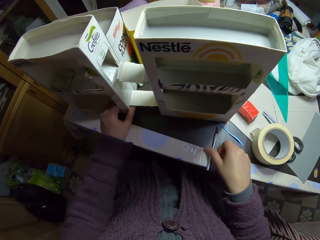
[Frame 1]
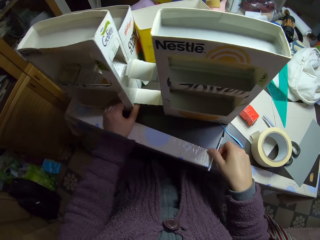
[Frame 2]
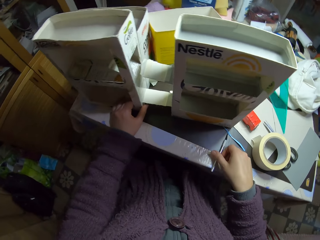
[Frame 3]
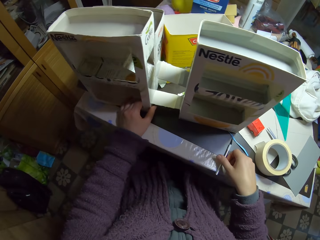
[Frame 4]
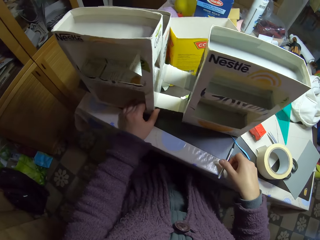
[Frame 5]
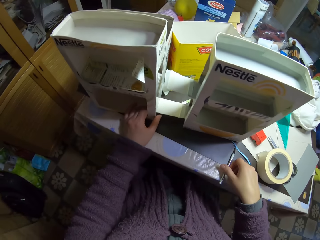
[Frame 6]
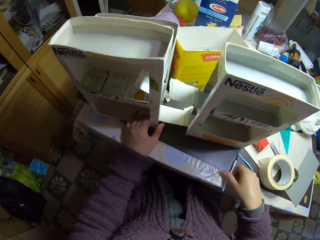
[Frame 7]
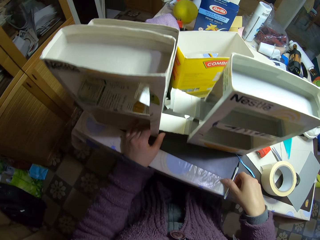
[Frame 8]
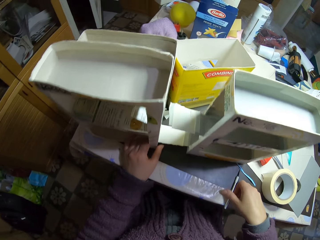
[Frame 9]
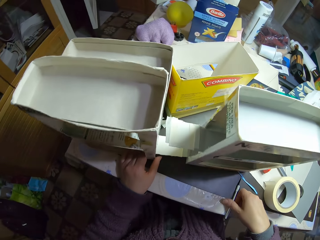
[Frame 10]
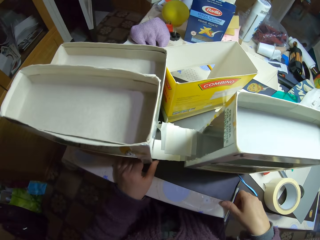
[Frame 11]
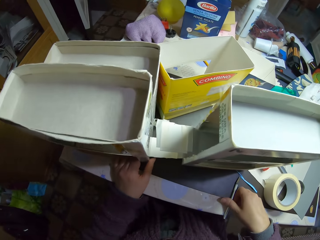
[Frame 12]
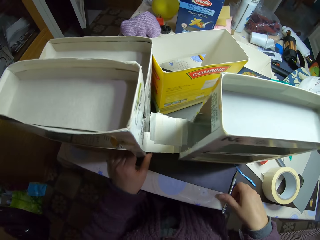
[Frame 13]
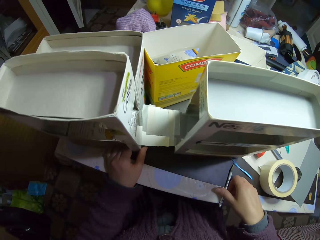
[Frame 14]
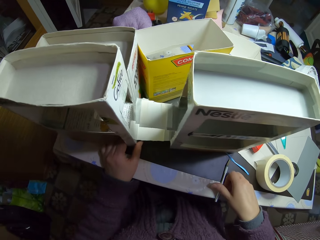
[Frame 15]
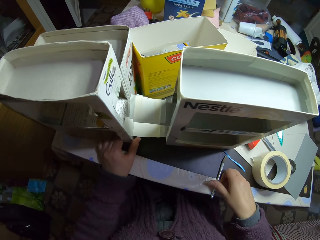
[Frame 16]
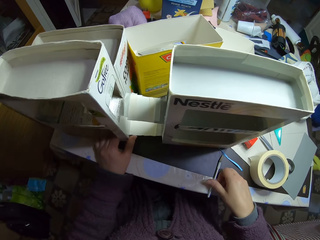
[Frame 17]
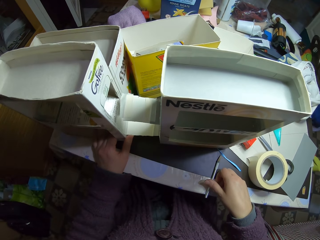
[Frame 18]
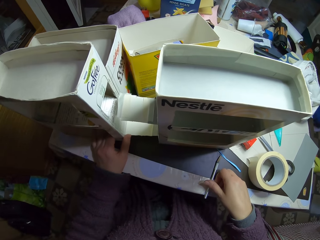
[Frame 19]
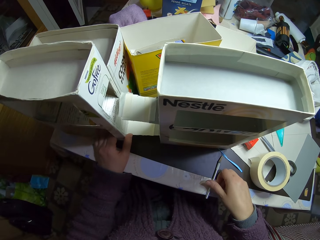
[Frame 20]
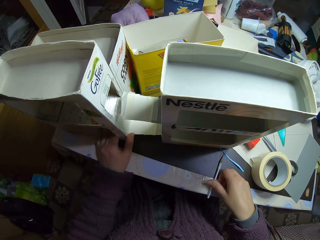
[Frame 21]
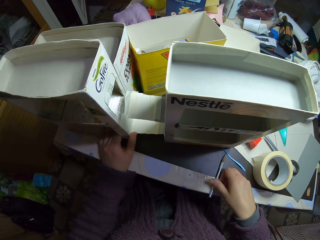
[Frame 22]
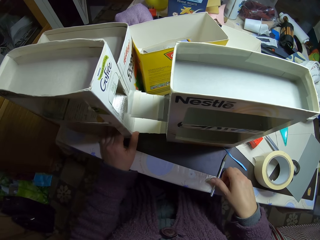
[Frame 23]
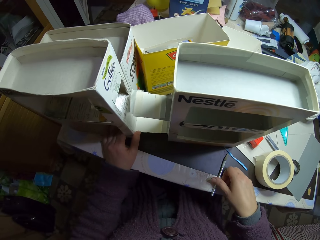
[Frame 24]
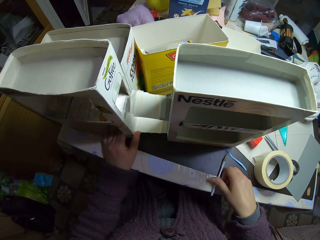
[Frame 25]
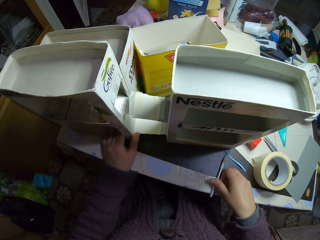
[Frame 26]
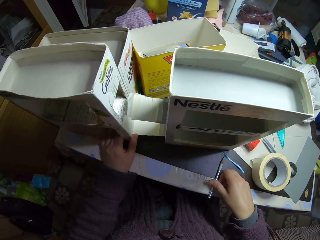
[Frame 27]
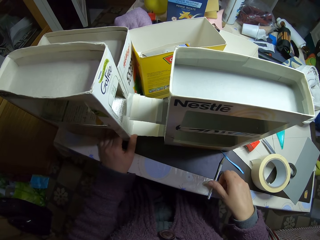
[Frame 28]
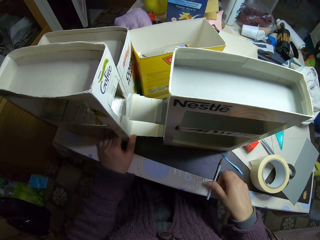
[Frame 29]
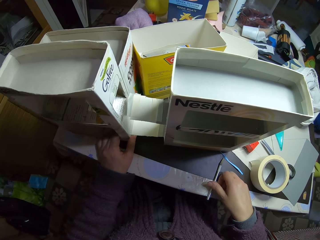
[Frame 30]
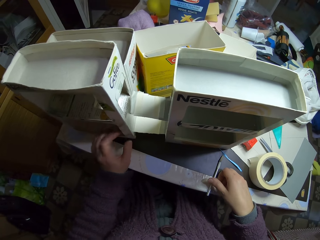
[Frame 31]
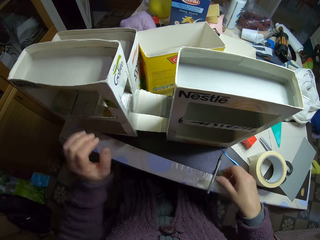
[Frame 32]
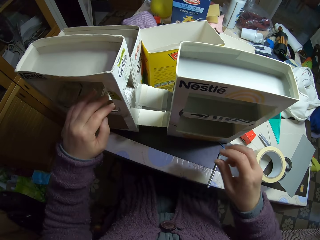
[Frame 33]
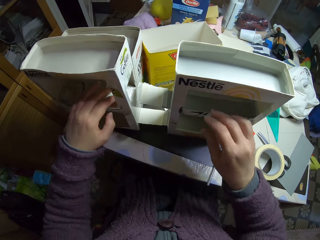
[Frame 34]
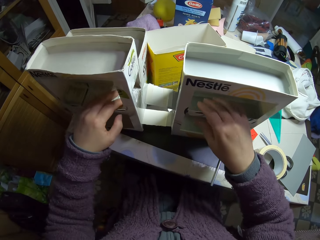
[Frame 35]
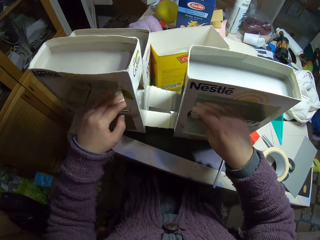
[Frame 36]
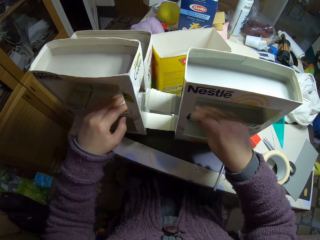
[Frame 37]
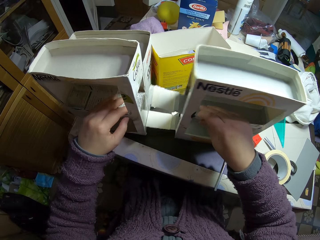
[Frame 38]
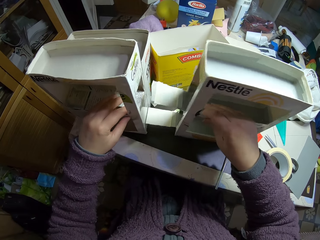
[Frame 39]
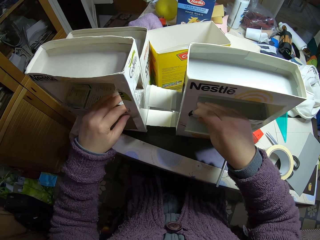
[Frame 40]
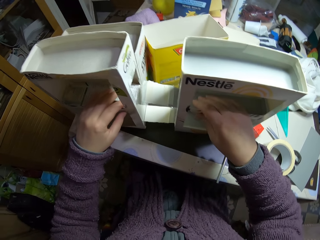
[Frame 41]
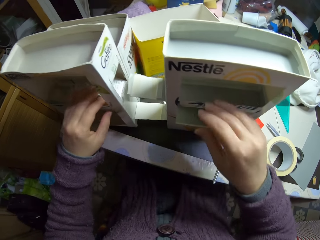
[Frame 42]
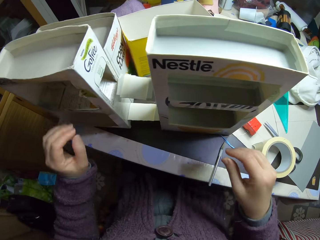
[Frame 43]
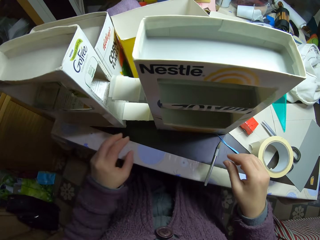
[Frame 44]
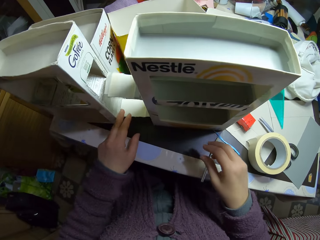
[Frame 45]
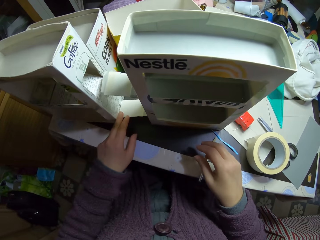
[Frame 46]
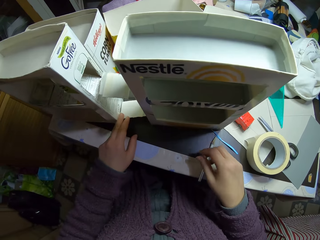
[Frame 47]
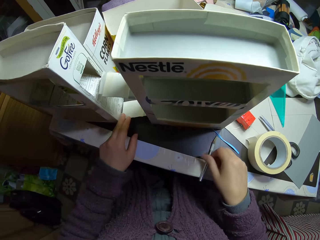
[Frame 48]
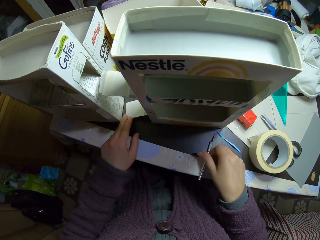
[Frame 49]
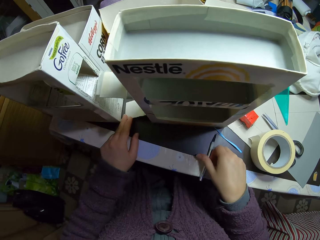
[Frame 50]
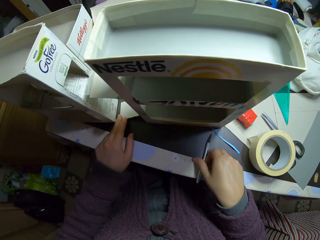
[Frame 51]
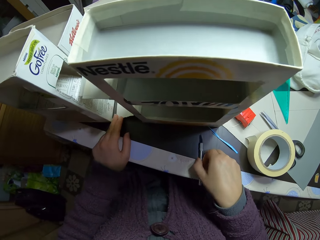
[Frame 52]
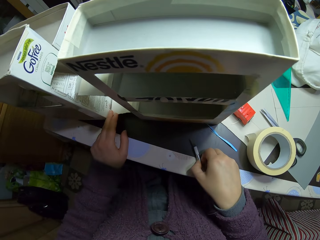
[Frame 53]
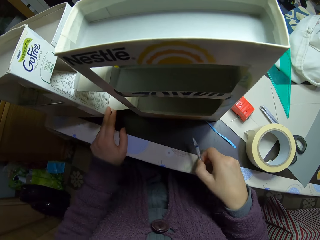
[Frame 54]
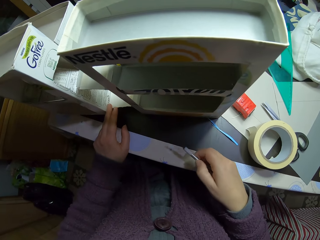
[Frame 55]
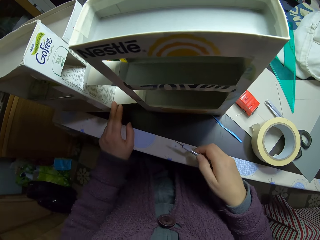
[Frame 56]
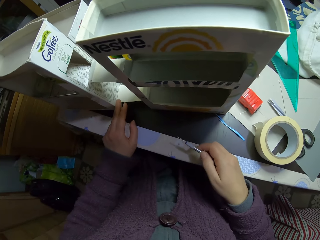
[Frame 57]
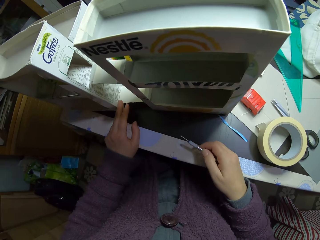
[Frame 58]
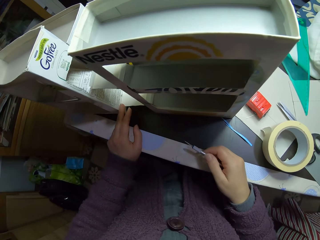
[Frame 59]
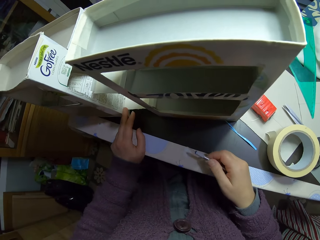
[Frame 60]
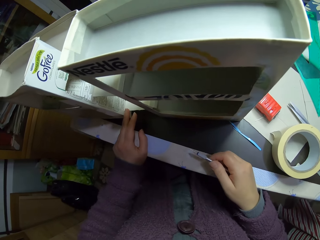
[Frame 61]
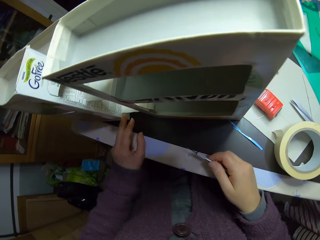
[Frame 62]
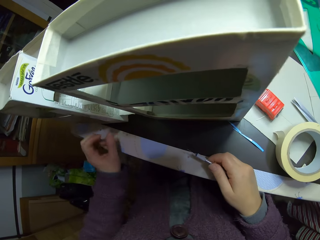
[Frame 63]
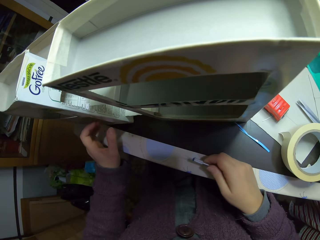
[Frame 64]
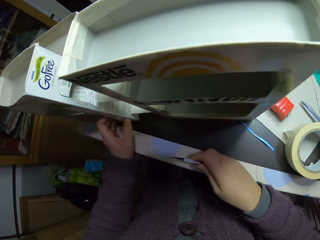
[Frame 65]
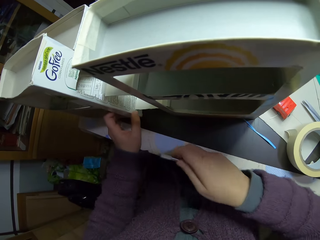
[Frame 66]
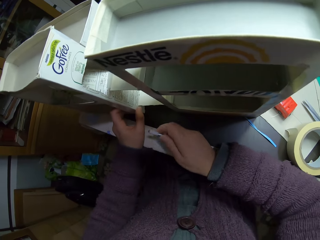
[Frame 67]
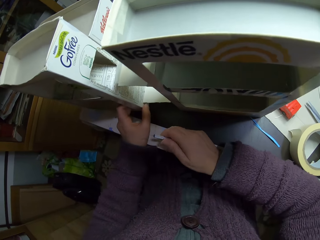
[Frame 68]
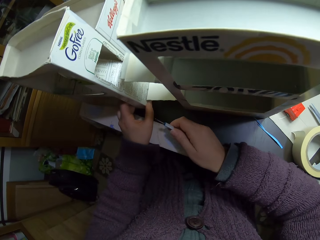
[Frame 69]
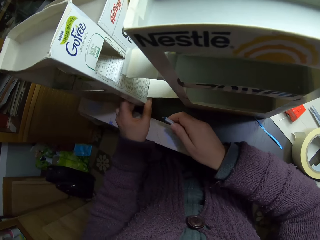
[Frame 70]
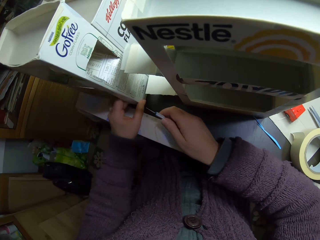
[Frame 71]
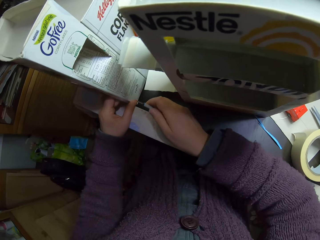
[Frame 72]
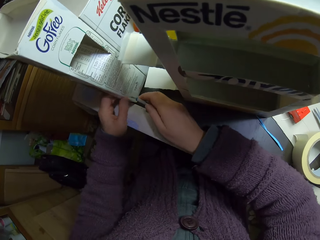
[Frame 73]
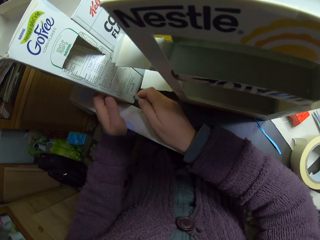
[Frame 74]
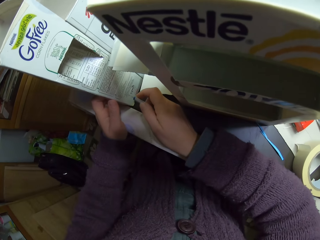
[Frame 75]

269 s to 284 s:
The camera wearer adjusts the utility knife on the table. He takes something. He looks at the carton. He holds the carton. He adjusts the carton craft with both hands. He looks at the carton. He holds something. He picks up the utility knife on the table with his right hand. He looks at the carton. He holds the carton.

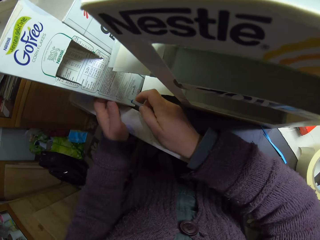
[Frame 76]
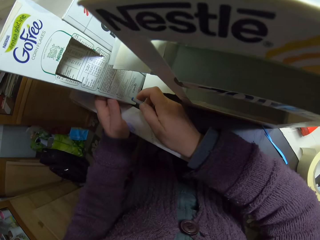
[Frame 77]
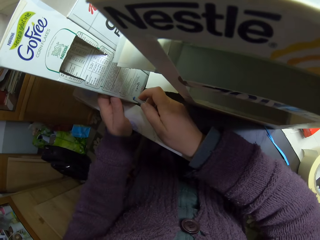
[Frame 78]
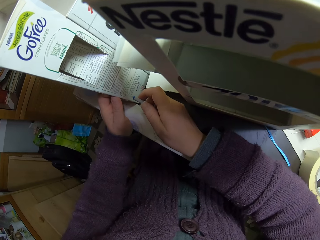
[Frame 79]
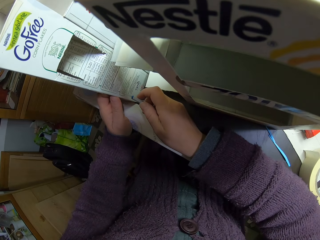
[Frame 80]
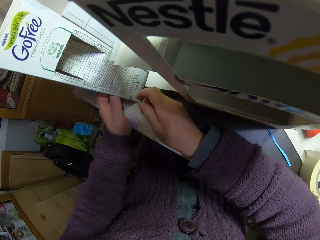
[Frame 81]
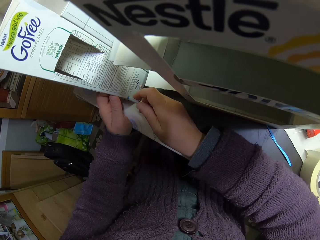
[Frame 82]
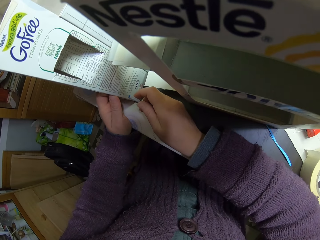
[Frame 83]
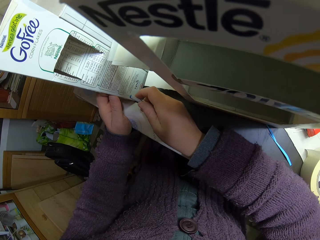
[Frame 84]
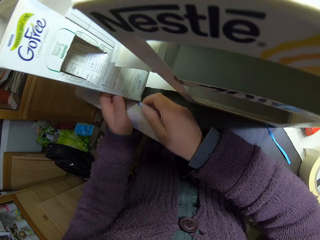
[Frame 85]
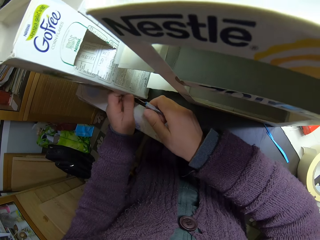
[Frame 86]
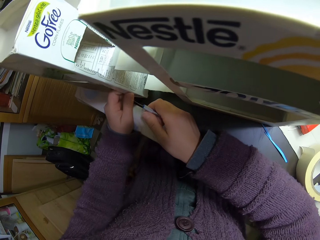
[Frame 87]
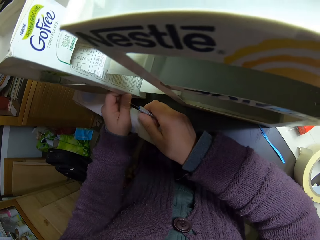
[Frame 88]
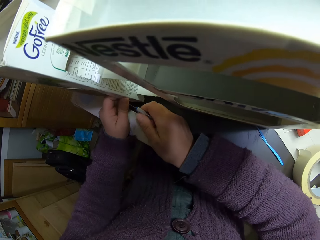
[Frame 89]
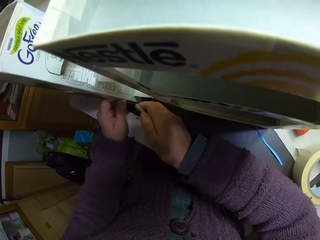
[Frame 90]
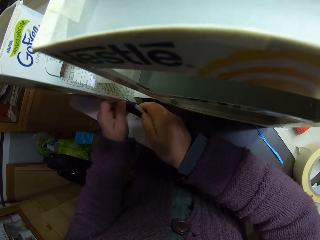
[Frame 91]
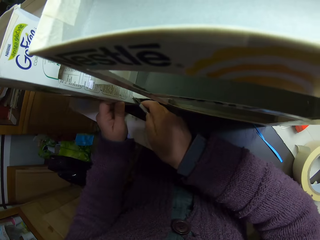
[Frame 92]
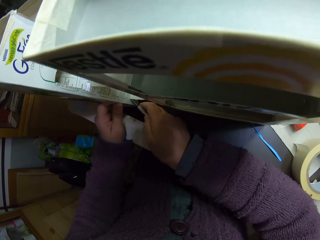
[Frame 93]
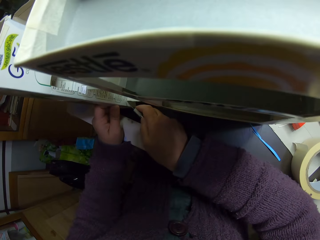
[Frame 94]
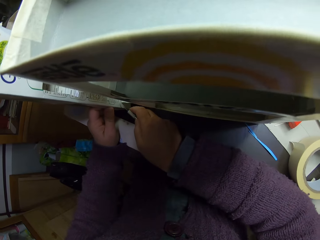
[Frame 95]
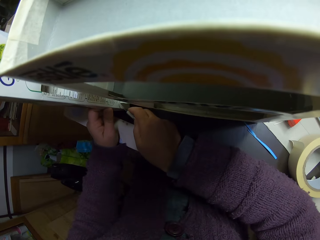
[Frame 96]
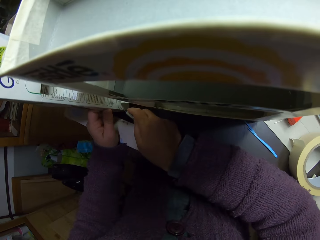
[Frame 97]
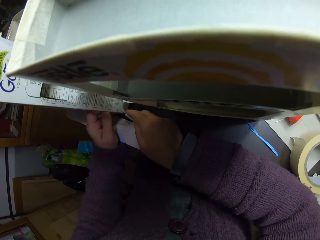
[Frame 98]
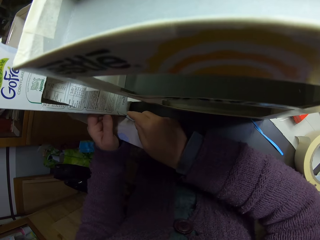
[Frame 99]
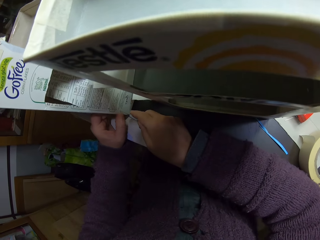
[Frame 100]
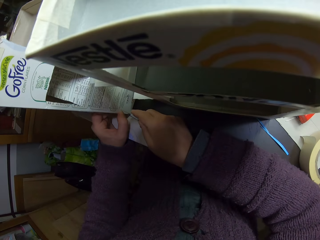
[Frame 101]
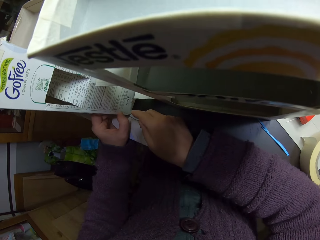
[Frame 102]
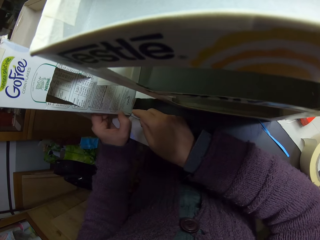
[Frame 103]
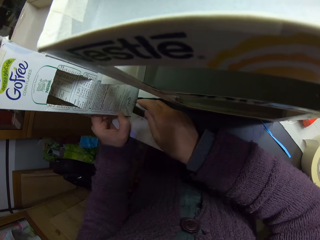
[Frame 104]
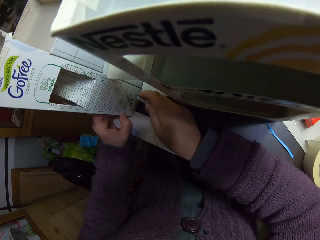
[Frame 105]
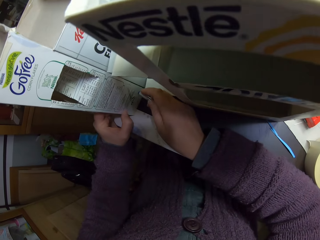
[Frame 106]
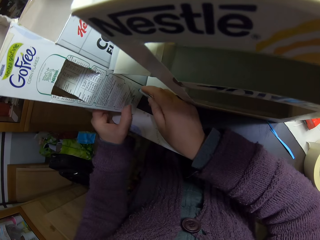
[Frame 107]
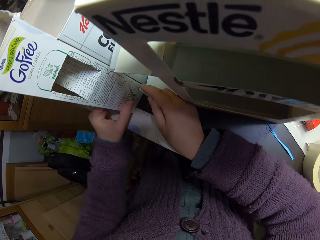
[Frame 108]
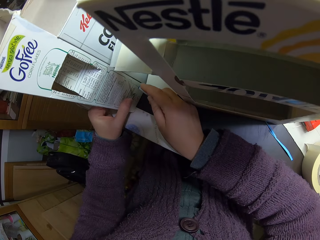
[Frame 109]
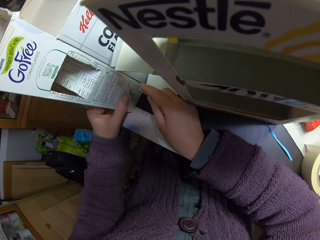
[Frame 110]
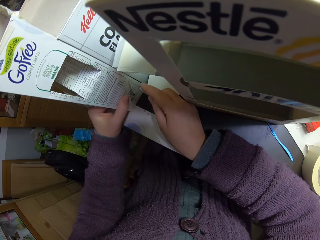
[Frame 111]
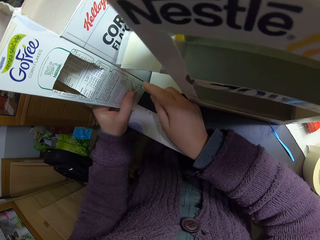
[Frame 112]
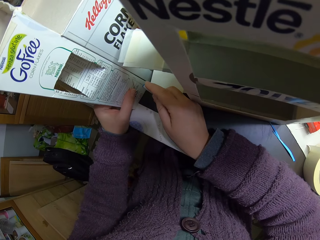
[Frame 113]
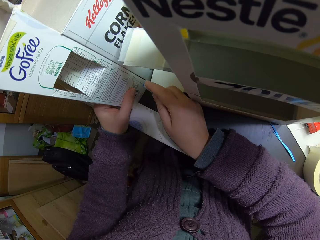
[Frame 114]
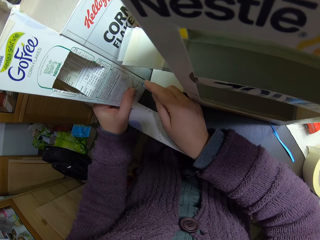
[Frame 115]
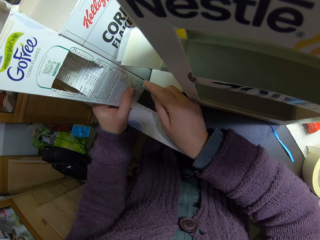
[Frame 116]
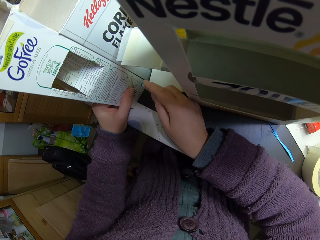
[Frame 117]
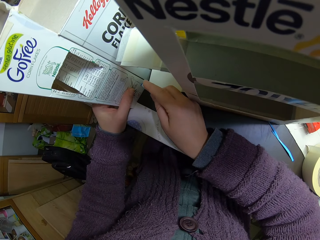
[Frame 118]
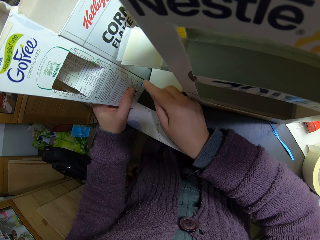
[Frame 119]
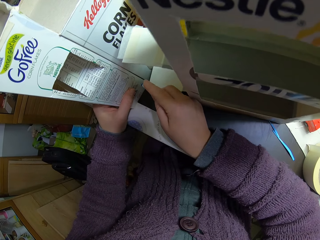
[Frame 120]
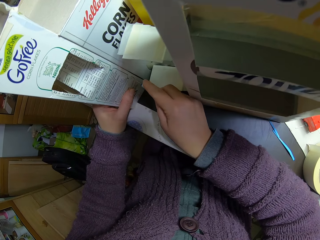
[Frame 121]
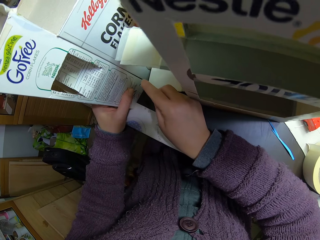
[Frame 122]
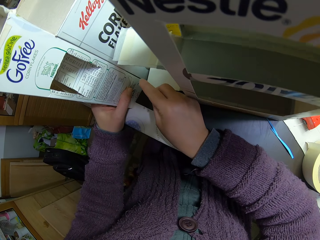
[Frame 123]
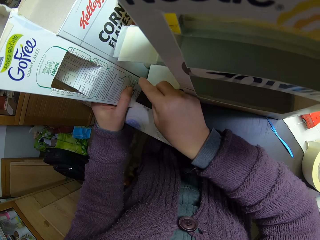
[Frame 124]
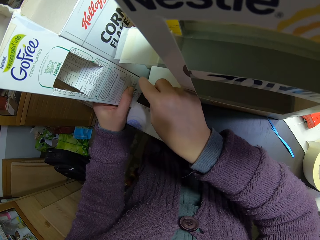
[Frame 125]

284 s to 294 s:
The camera wearer pulls the craft off the craft box. He pushes the craft box. He puts the craft knife on the craft box. He pulls the craft knife off the craft box. He puts the craft knife on the craft box. He holds the carton with his left hand. He cuts the craft box with the craft knife.
